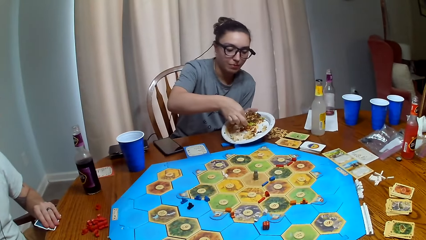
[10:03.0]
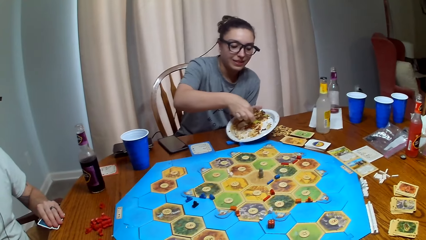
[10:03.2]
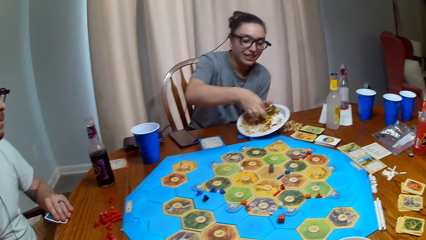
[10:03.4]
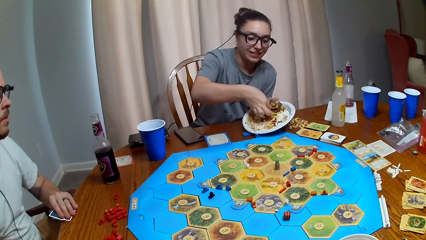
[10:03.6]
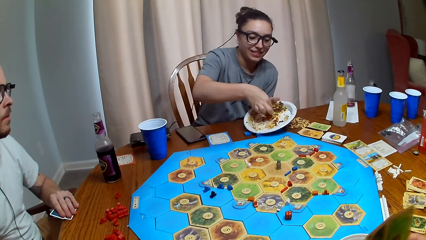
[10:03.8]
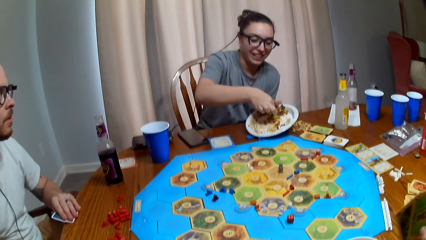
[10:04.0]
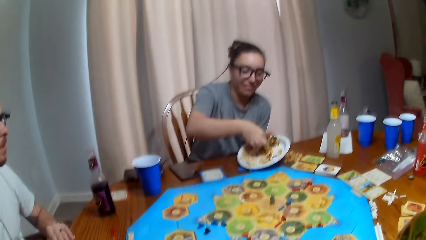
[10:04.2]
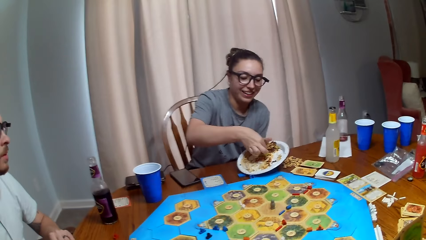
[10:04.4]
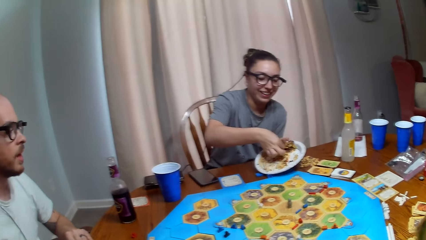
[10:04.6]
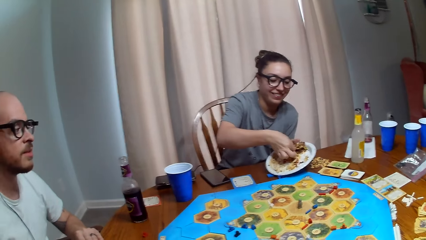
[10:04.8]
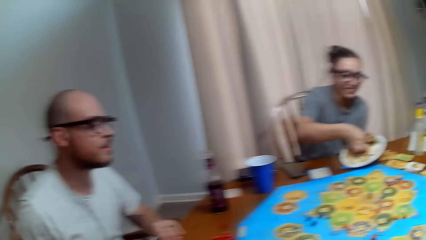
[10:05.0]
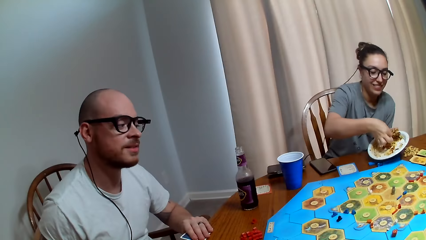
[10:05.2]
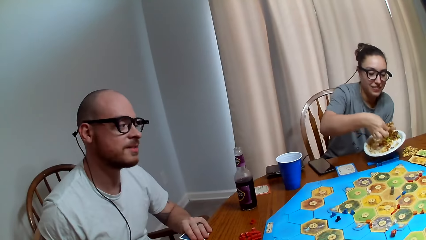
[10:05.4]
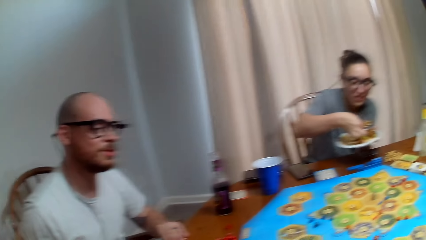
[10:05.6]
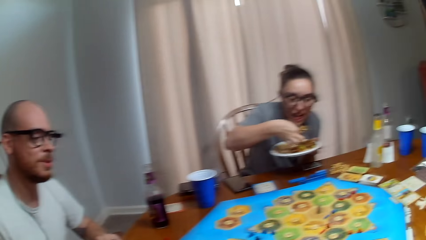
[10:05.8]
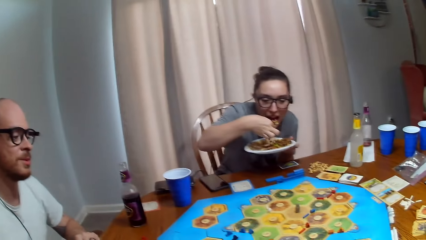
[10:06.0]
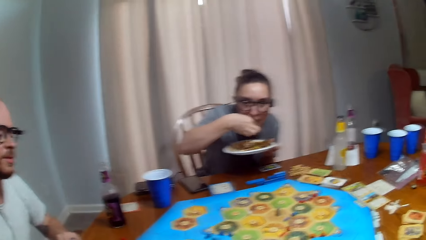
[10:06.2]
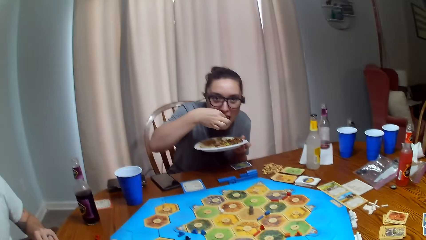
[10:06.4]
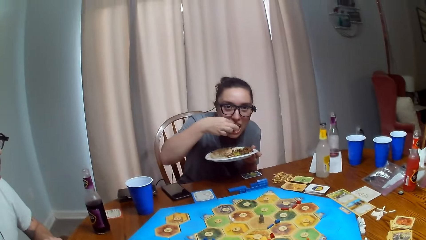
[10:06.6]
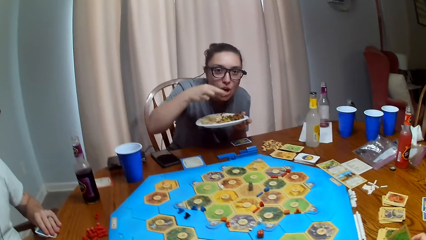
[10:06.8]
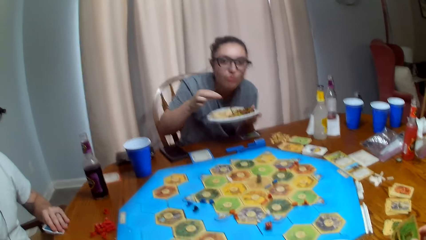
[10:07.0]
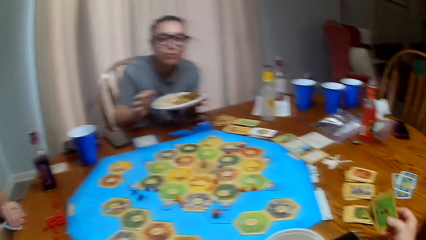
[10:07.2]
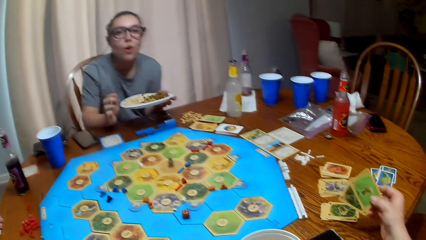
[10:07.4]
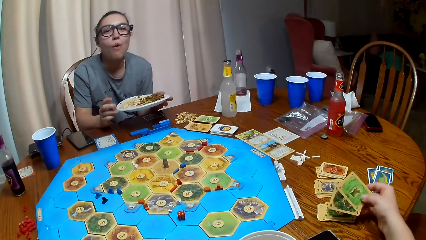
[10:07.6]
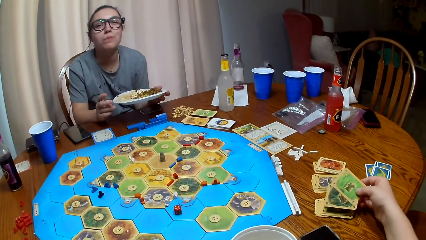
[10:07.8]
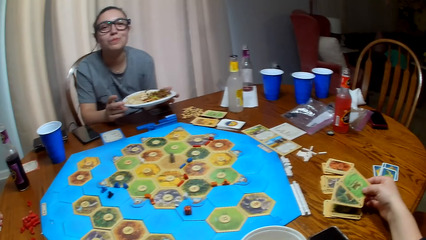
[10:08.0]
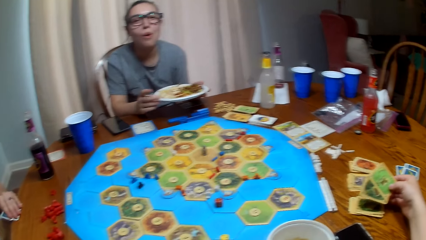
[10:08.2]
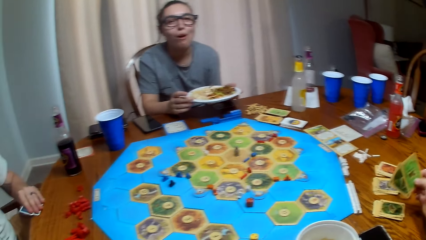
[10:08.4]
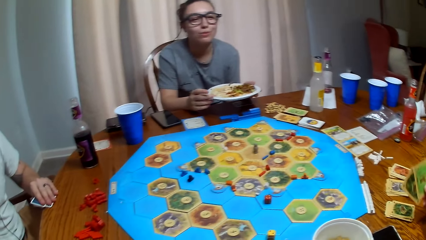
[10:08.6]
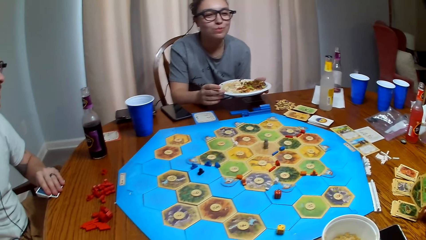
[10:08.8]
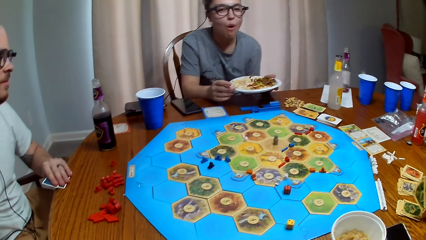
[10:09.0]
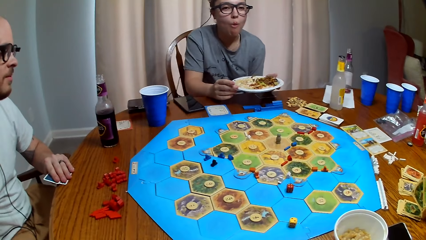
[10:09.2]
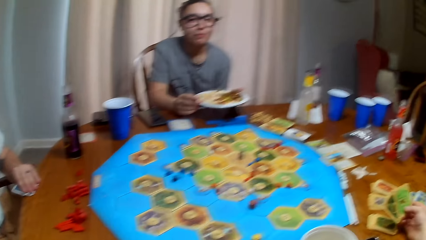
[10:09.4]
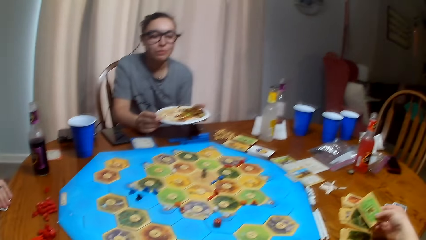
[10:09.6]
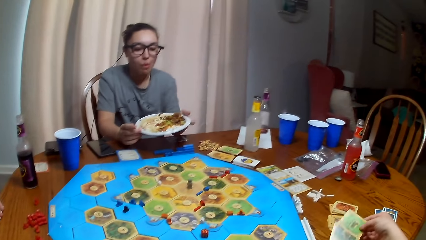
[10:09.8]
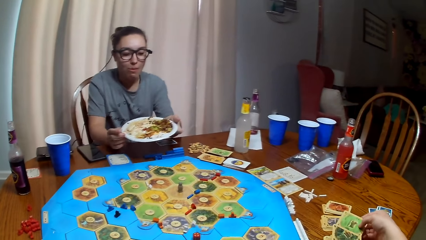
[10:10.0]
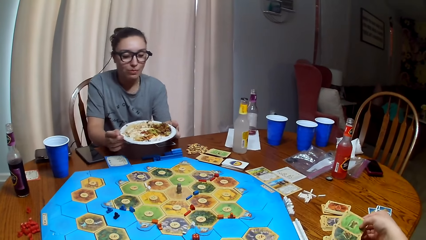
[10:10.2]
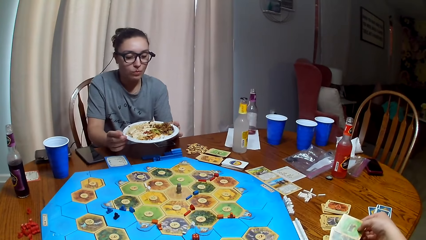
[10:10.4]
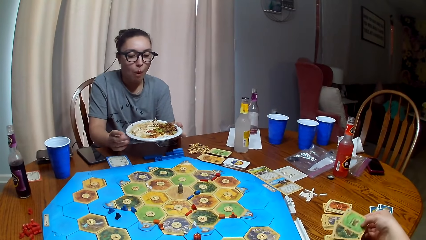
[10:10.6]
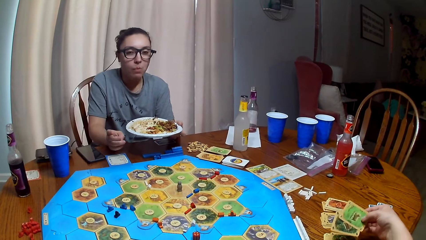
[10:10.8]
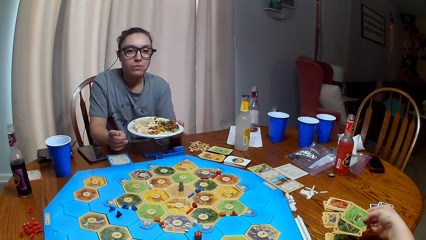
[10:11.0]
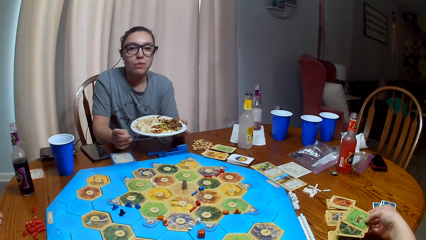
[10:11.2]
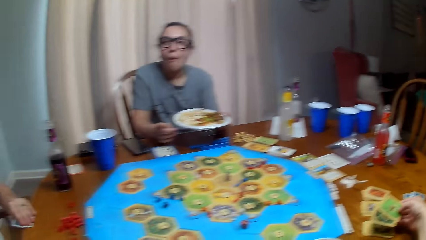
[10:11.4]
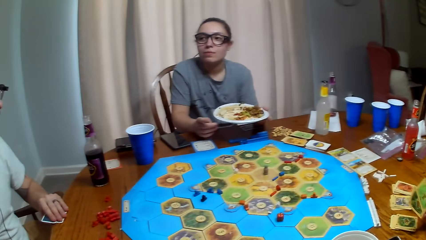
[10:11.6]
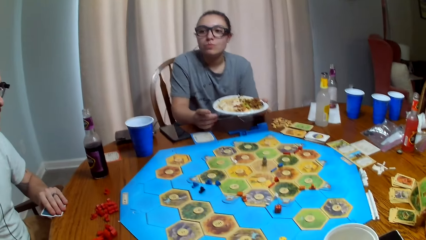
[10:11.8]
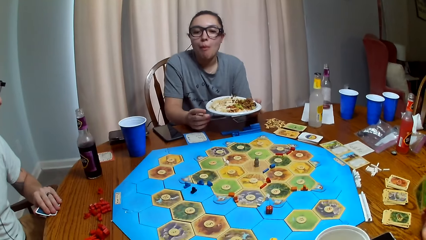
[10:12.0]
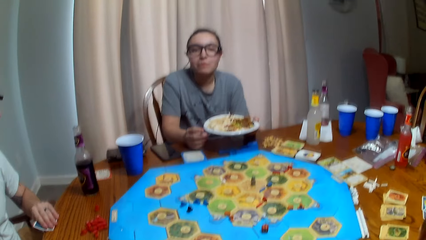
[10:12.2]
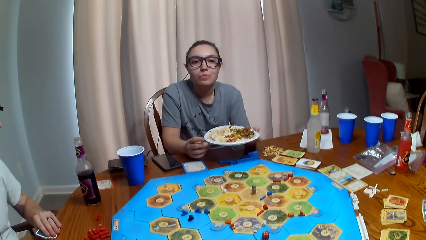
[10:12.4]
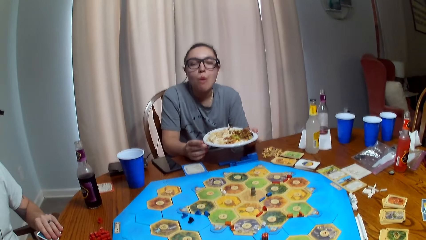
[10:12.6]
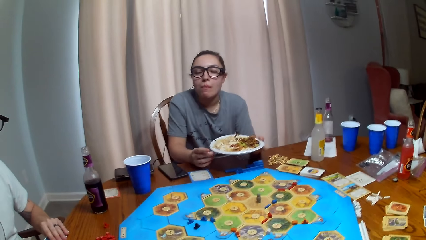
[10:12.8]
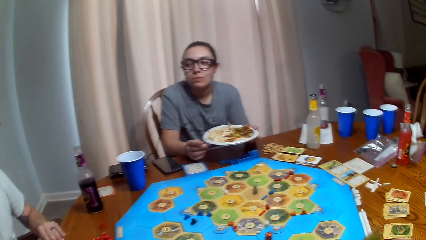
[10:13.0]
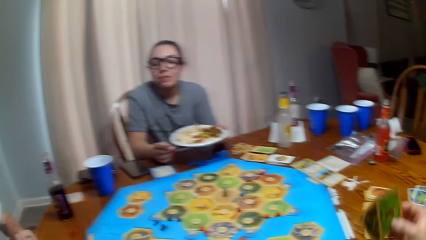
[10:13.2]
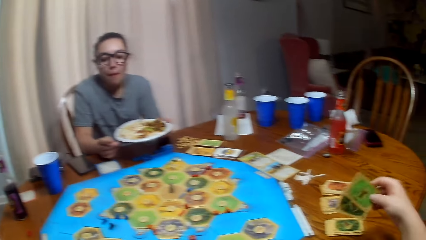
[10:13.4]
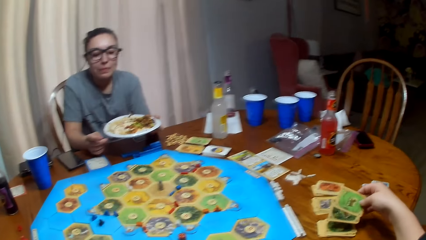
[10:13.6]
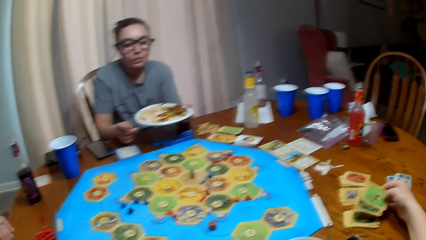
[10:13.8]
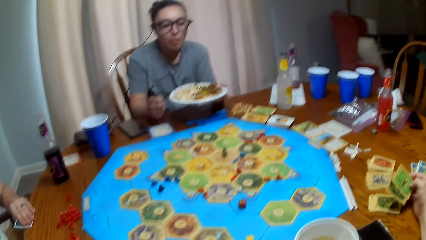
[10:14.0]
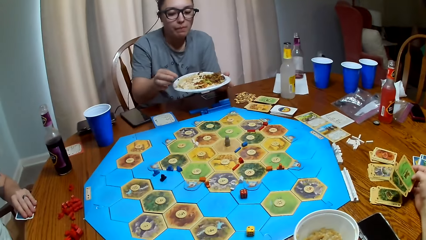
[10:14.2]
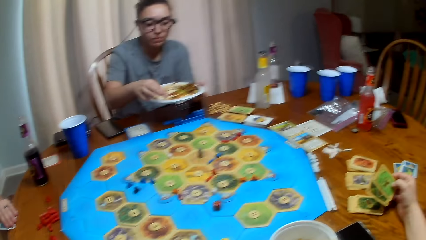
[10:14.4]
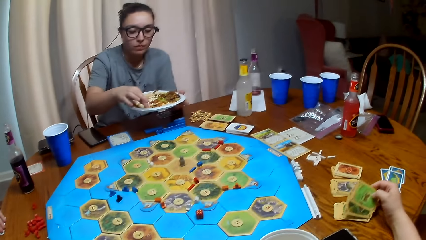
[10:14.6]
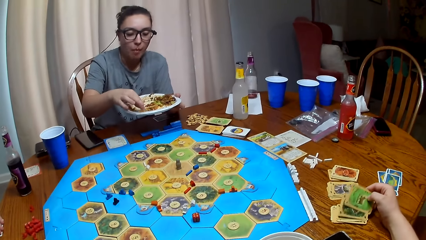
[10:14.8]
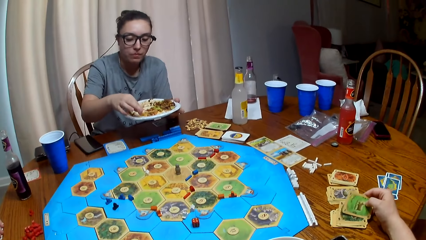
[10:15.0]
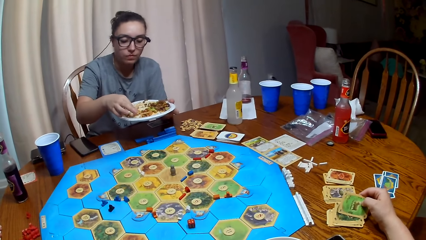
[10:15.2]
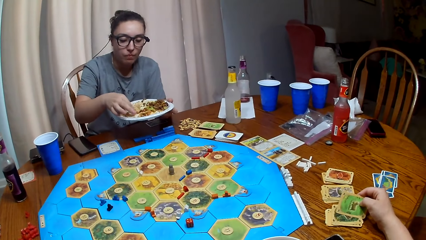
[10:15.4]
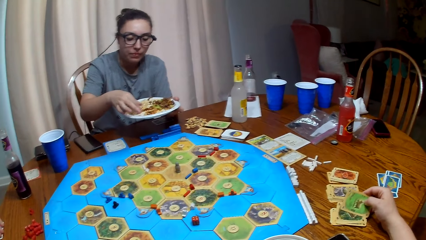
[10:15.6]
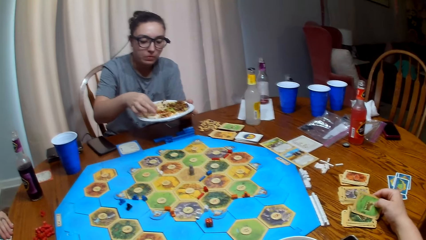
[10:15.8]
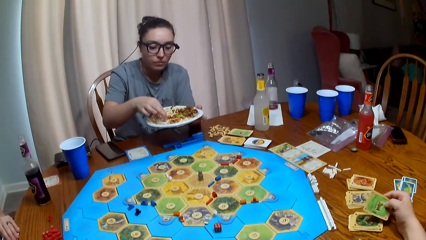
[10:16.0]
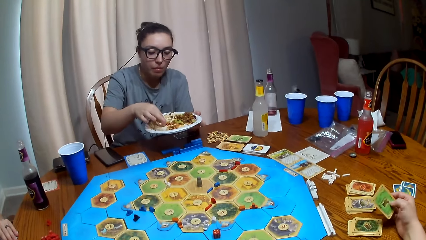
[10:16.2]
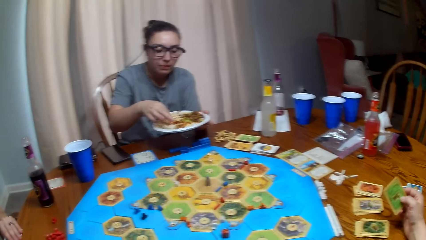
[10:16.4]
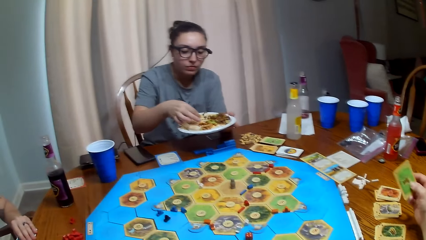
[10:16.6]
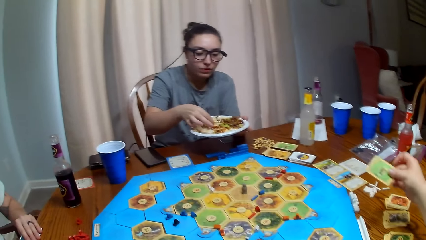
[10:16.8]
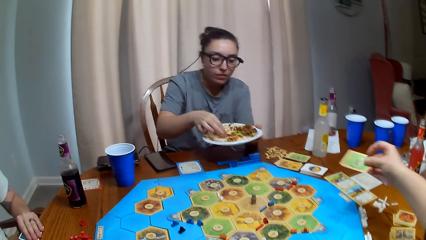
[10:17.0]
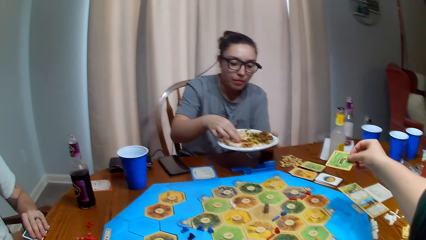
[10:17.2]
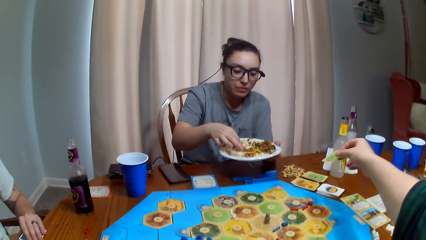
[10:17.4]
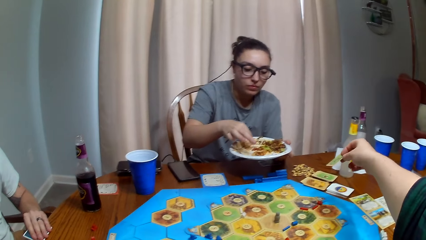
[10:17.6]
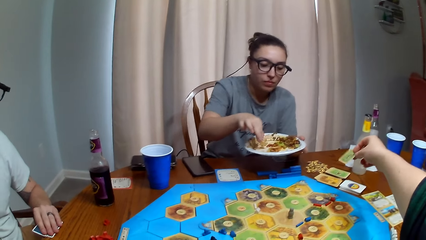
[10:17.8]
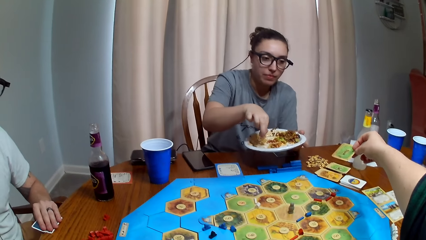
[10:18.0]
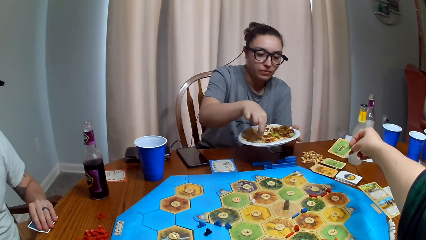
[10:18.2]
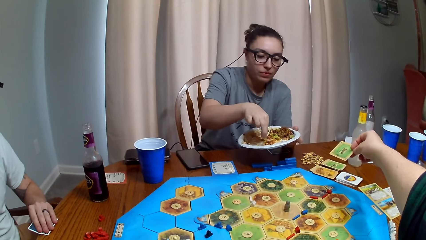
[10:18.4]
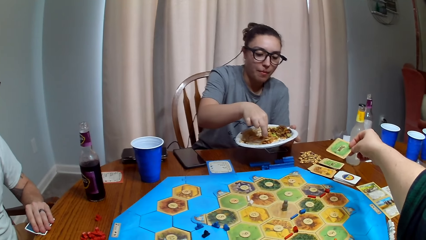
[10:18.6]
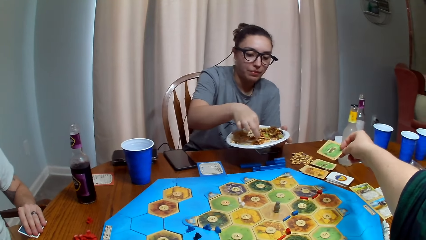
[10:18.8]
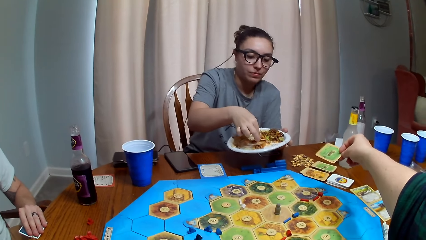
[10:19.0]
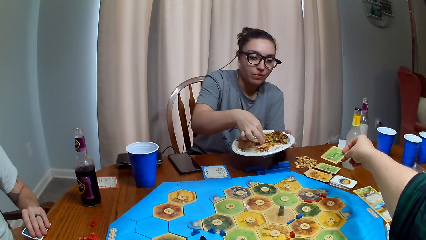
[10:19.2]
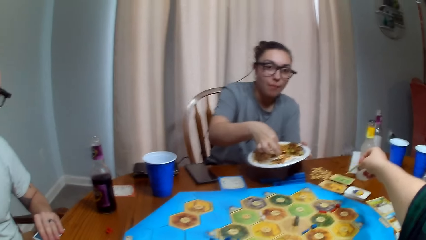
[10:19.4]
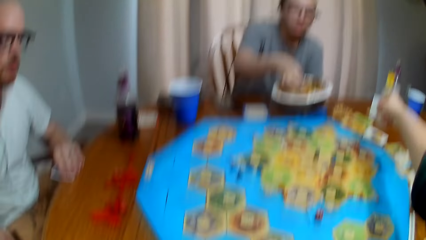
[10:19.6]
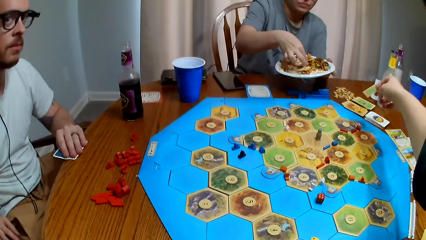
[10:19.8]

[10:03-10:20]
A person talks. The person eats food. The camera wearer dialogues with another person, a third person and the first person. They talk. They place cards on the table.
